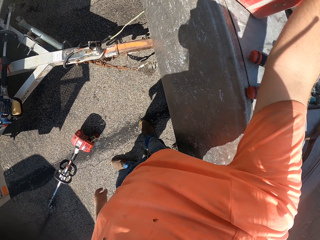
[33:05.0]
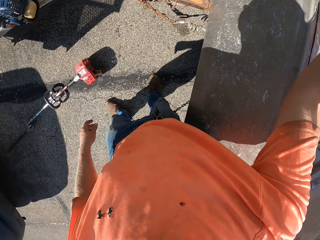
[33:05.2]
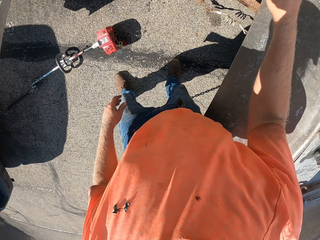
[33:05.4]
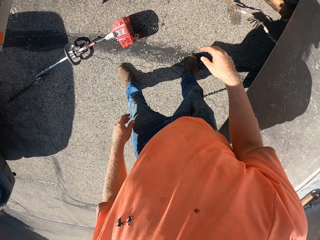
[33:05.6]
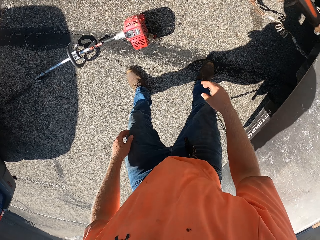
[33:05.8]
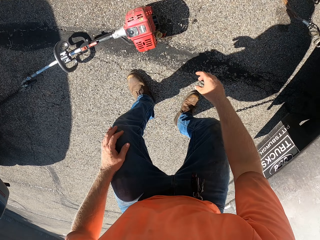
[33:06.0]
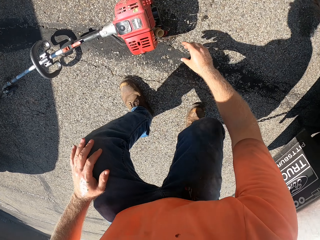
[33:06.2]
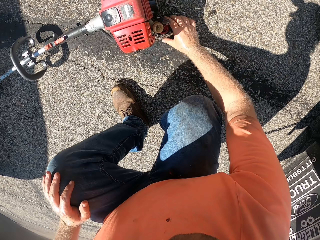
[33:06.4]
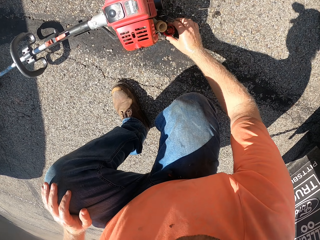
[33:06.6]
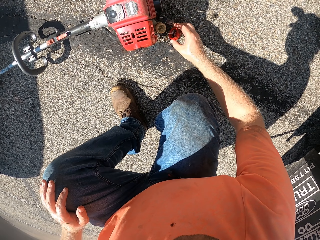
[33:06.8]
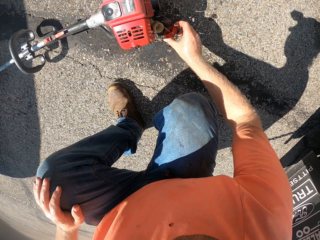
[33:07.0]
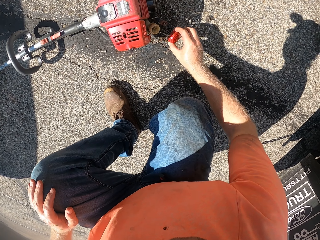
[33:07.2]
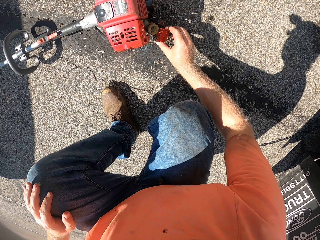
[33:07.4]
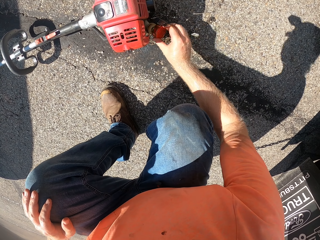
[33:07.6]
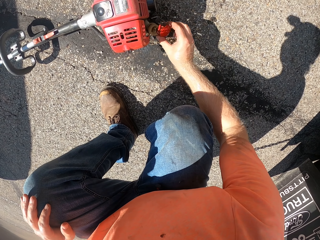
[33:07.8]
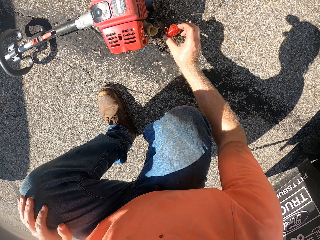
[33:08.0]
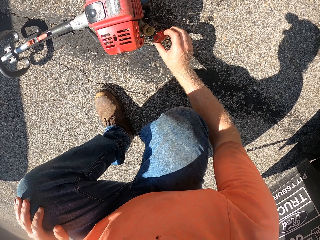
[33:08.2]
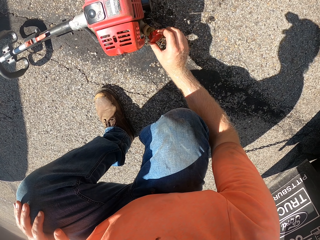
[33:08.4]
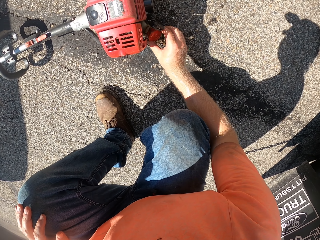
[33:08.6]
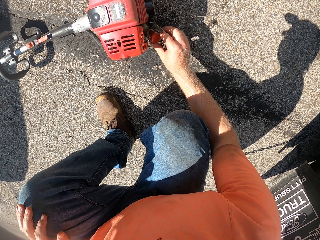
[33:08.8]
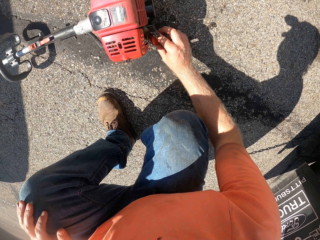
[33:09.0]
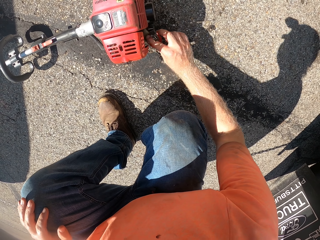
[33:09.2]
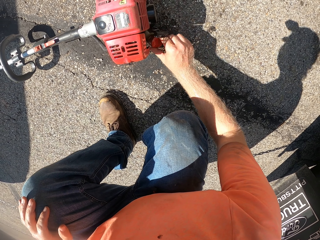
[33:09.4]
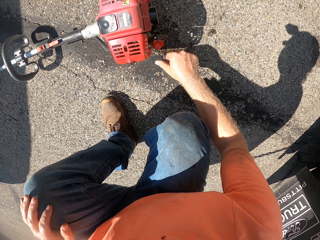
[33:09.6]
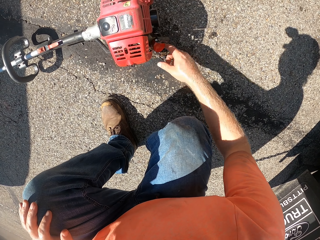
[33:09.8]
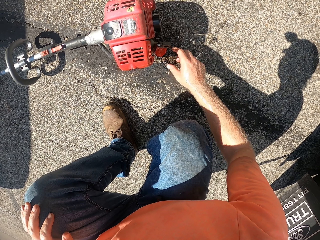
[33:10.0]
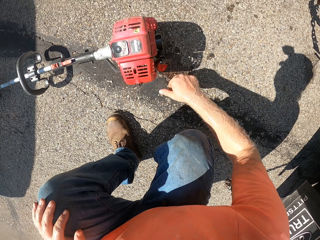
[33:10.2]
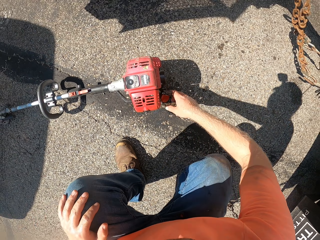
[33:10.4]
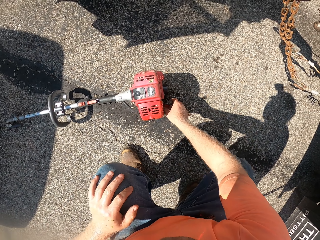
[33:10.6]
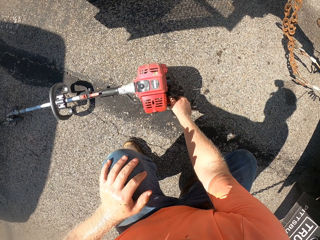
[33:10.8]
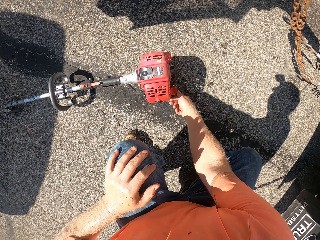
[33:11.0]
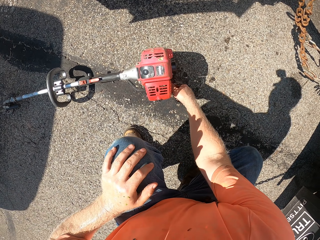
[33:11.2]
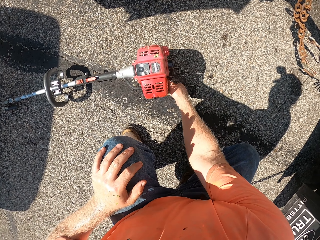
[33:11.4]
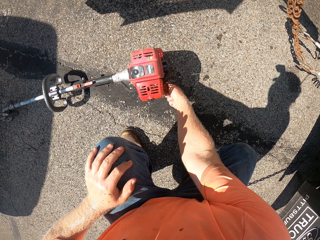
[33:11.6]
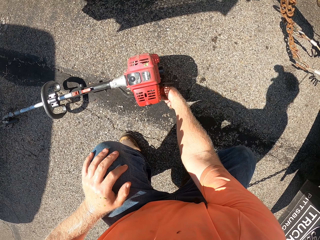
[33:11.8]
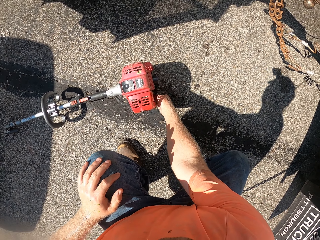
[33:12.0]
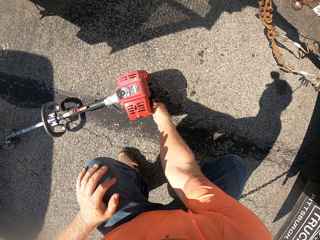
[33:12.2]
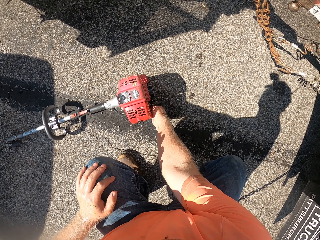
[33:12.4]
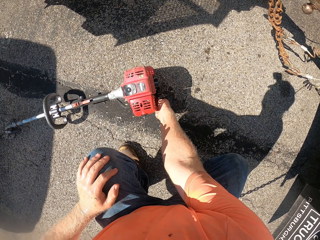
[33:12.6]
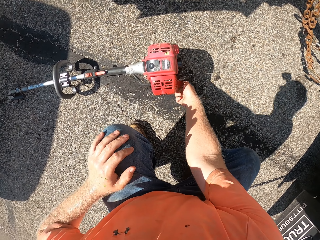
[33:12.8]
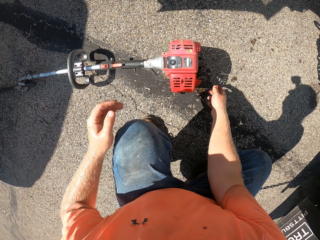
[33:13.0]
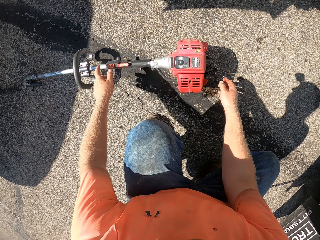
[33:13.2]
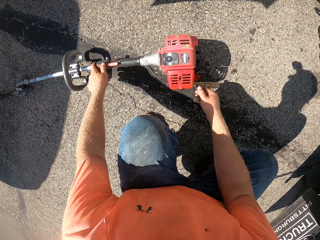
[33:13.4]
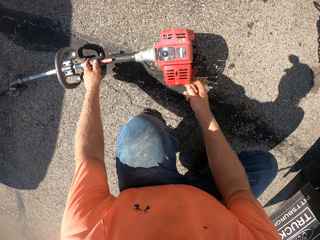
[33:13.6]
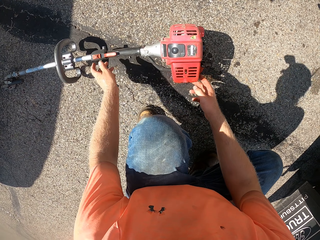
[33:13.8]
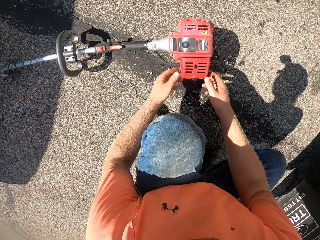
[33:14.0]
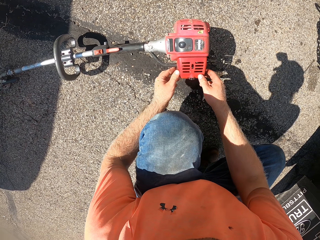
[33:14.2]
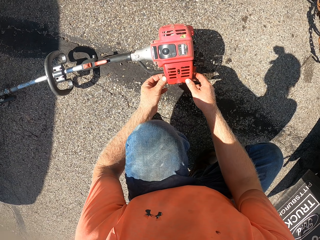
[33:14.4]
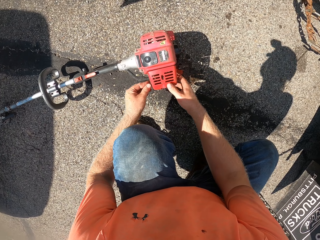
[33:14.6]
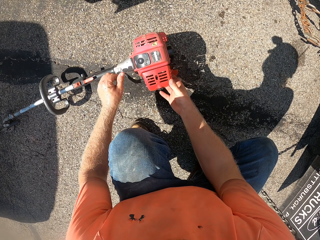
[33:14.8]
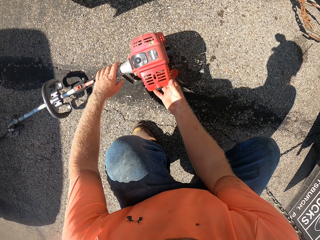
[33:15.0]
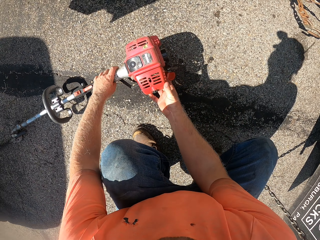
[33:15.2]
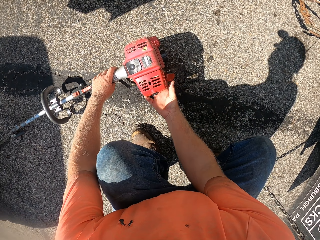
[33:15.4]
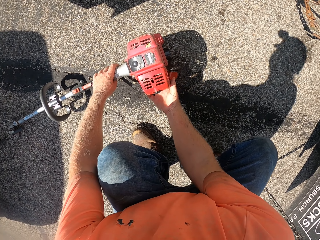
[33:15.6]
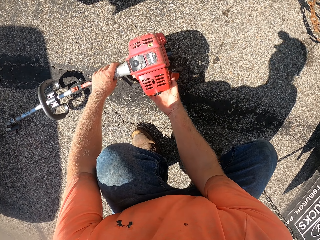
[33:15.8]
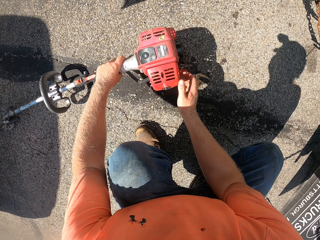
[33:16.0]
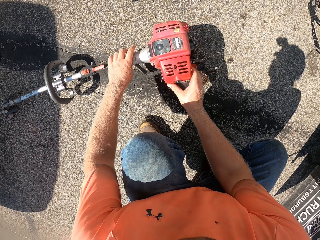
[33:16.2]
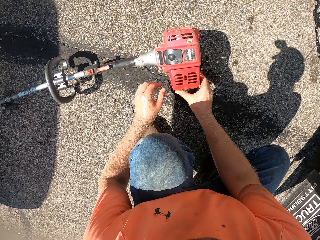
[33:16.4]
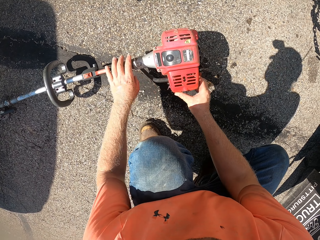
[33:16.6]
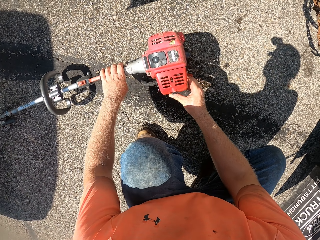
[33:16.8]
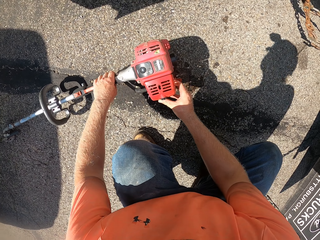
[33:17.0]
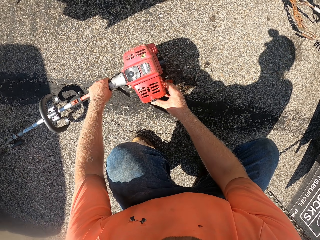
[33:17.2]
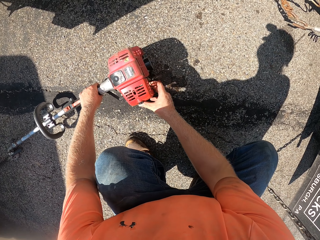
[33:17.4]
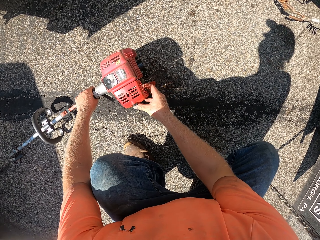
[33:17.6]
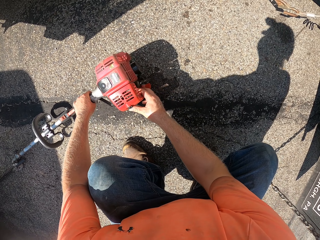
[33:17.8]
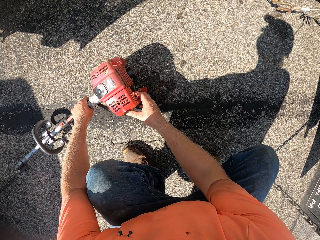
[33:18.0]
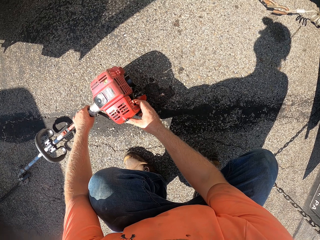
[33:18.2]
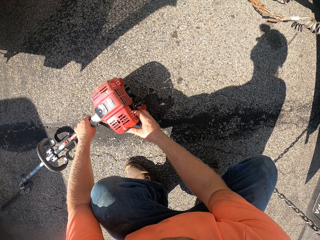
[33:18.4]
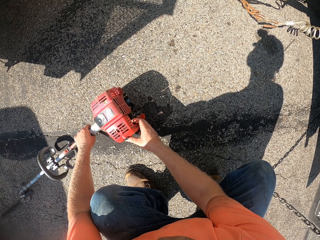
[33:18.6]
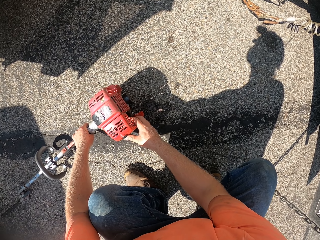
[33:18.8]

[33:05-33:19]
The camera wearer drops the keg in the truck with his right hand. He grabs the fuel tank lid with his right hand. He covers the fuel tank with the lid in his right hand. He pushes a switch on the hedge trimmer with his left hand. He touches the hedge trimmer engine with both hands. He holds the trimmer. He pushes the switch lock of the hedge trimmer with his right hand.

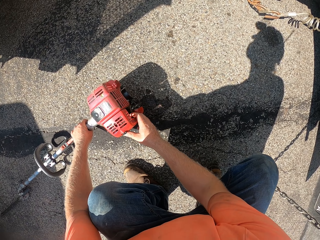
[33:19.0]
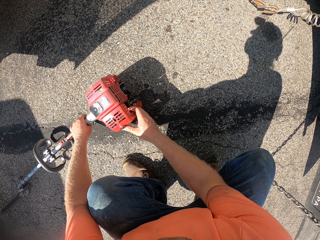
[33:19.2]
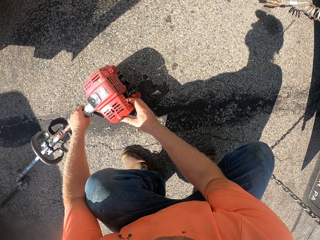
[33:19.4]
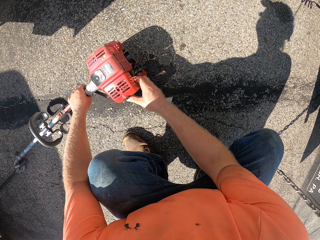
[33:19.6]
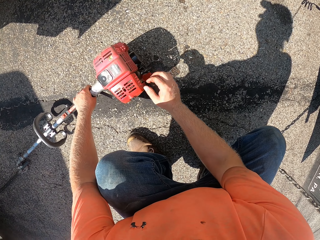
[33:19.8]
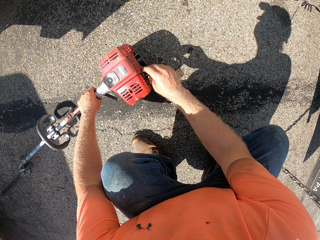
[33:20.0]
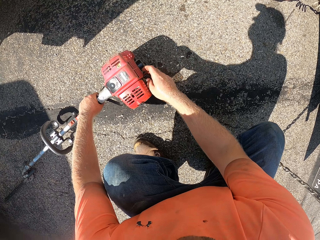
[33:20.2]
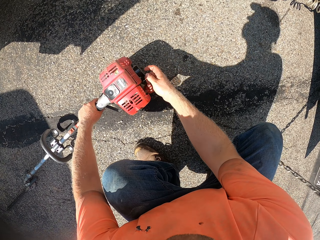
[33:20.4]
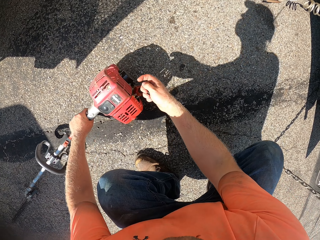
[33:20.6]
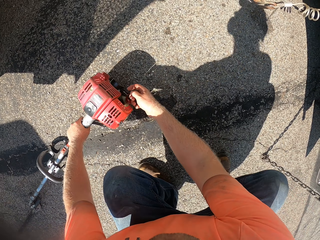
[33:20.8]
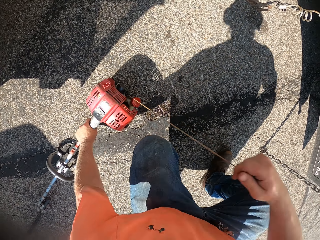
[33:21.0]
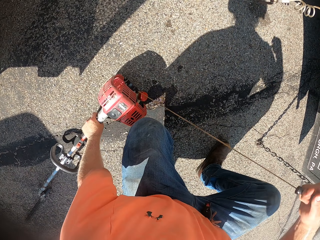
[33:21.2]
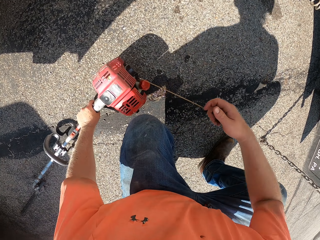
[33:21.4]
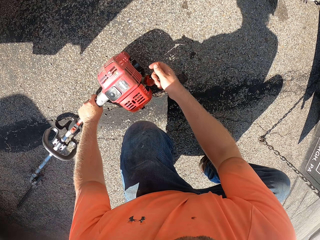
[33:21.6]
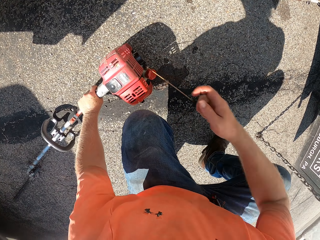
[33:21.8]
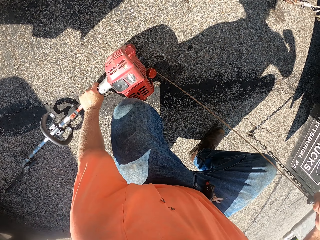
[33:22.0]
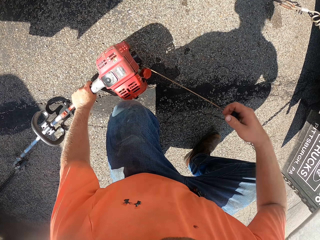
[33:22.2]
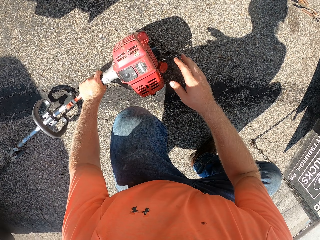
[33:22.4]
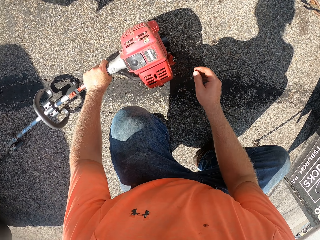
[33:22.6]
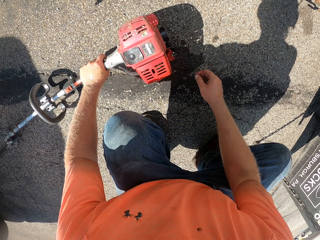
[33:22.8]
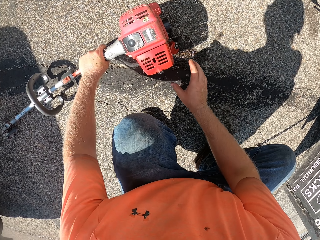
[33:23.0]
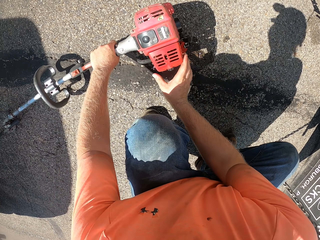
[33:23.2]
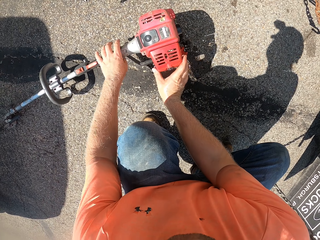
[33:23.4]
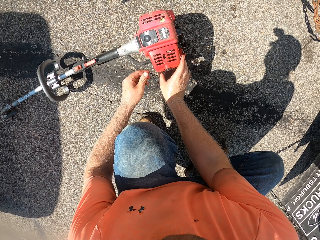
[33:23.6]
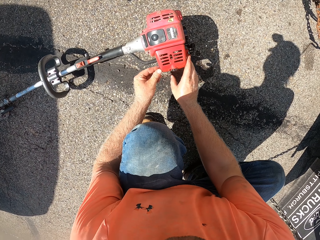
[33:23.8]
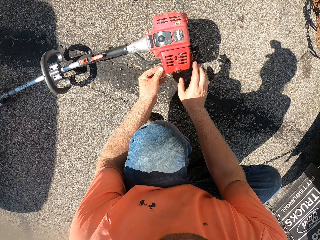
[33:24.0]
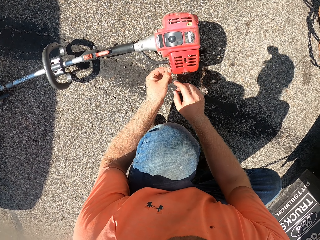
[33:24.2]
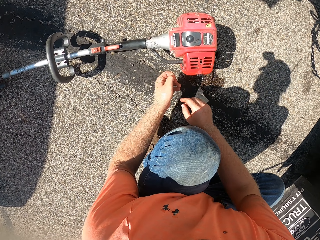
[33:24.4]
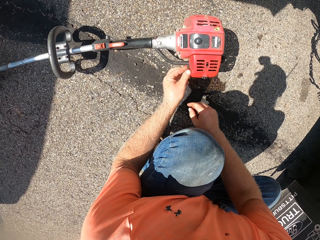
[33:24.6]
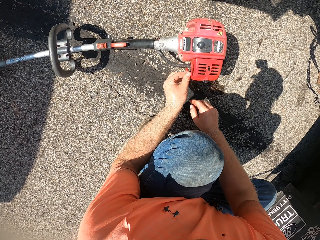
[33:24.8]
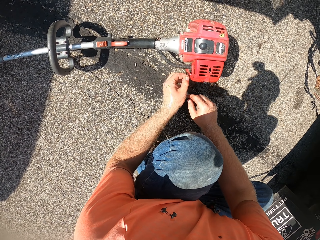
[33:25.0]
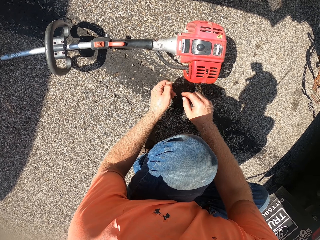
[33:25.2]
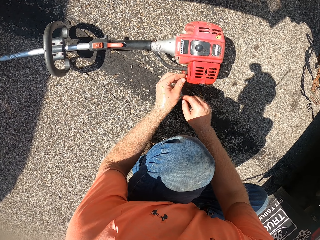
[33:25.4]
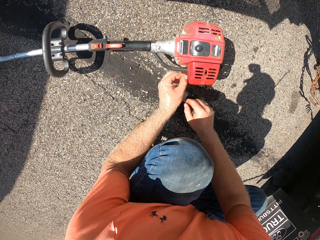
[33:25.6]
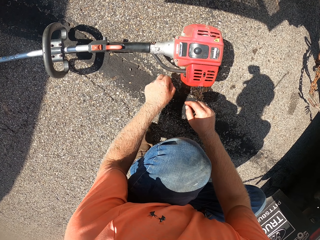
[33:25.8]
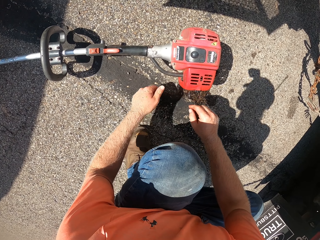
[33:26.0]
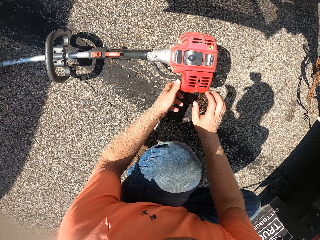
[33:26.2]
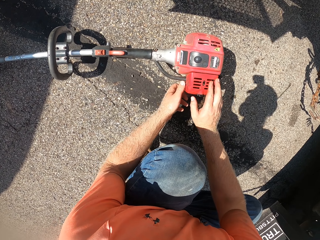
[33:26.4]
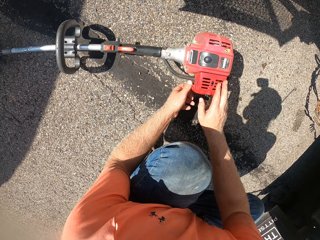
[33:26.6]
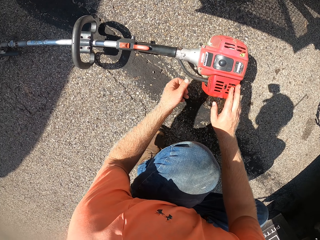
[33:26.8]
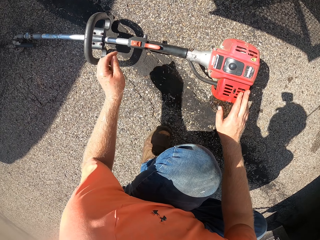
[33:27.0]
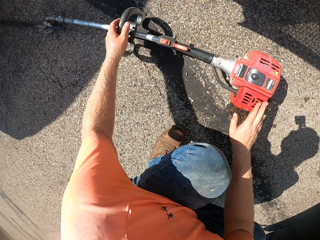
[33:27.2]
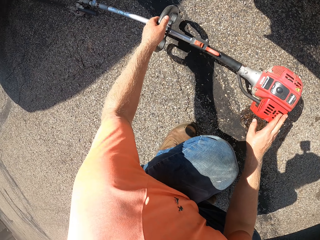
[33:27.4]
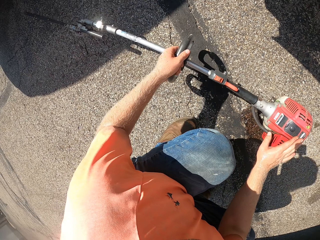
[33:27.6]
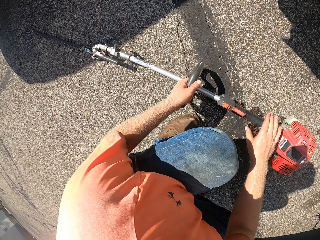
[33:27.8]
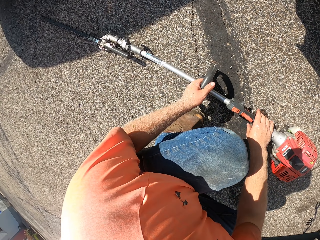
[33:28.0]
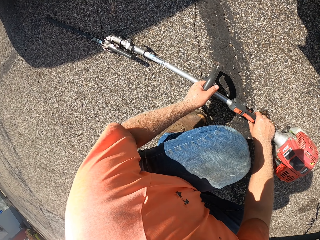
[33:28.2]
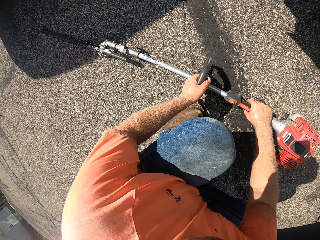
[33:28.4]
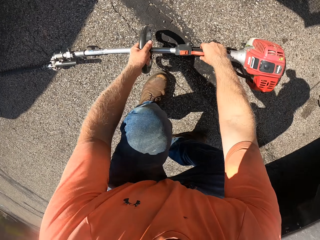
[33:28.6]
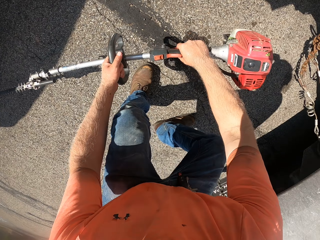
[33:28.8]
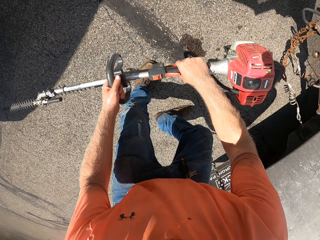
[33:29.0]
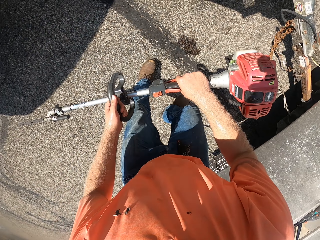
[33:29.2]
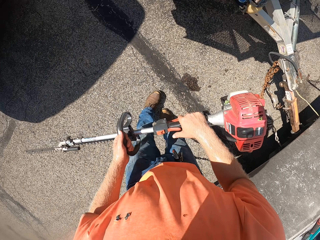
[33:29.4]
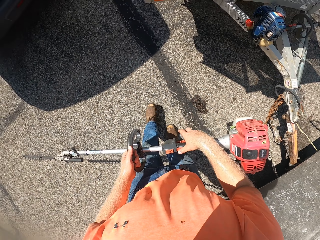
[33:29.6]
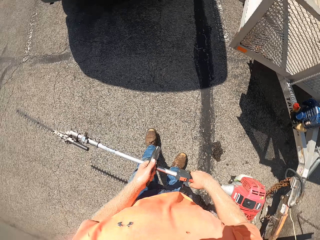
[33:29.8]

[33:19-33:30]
The camera wearer pulls the starter cord of the hedge trimmer with his right hand. He starts the trimmer. He pulls the starter cord of the hedge trimmer with his right hand again. He peels off paper from the hedge trimmer with his left hand. He holds the trimmer. He lifts the hedge trimmer from the floor with both hands.
